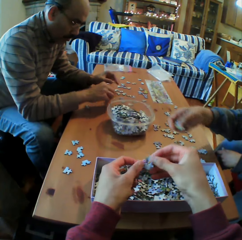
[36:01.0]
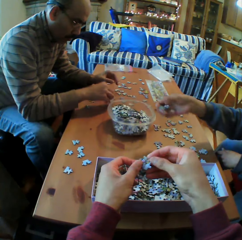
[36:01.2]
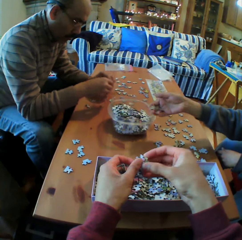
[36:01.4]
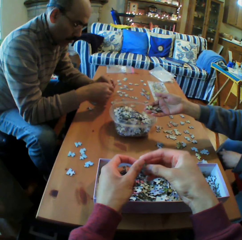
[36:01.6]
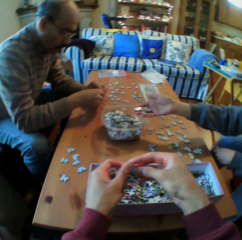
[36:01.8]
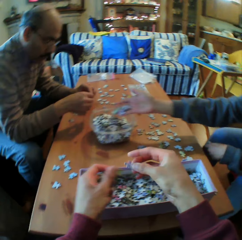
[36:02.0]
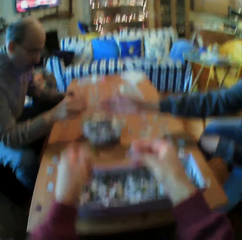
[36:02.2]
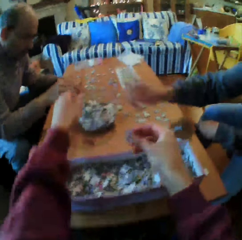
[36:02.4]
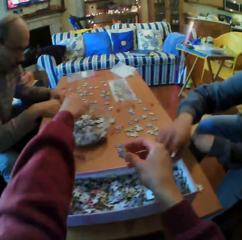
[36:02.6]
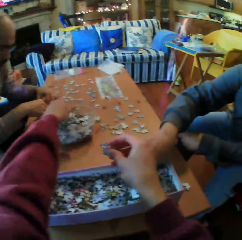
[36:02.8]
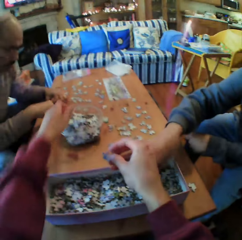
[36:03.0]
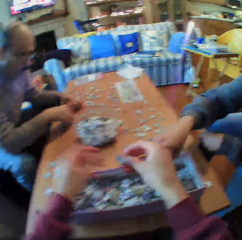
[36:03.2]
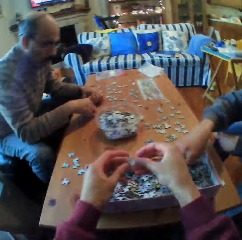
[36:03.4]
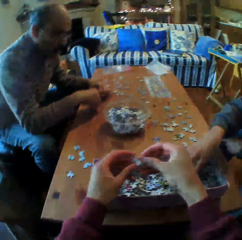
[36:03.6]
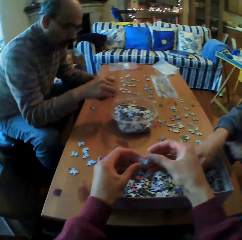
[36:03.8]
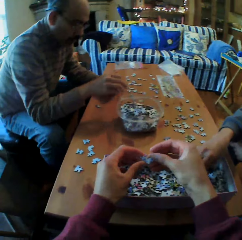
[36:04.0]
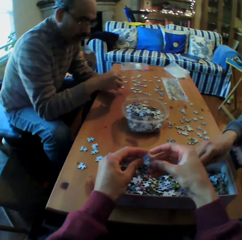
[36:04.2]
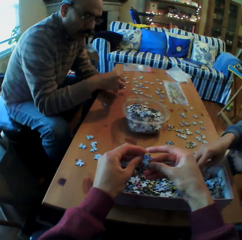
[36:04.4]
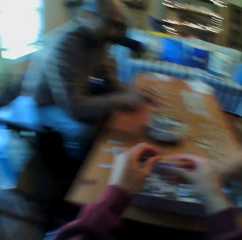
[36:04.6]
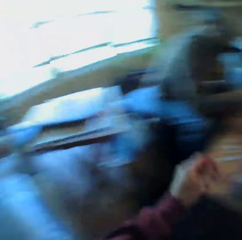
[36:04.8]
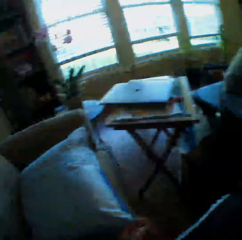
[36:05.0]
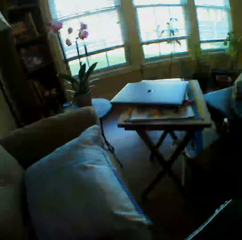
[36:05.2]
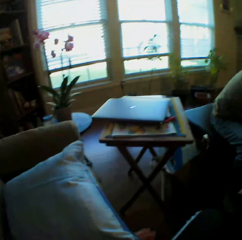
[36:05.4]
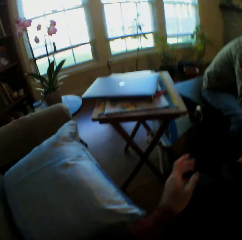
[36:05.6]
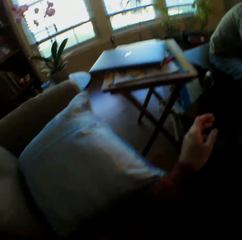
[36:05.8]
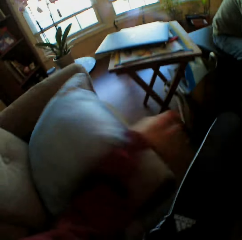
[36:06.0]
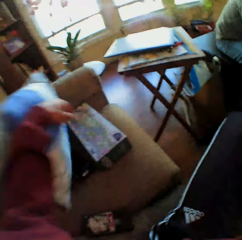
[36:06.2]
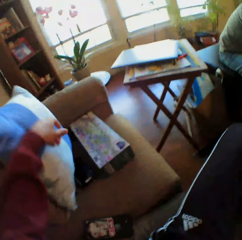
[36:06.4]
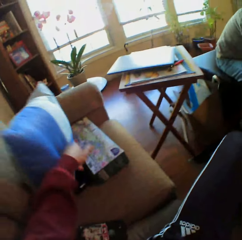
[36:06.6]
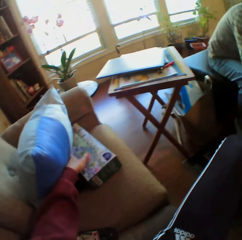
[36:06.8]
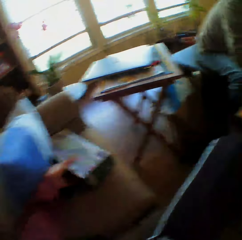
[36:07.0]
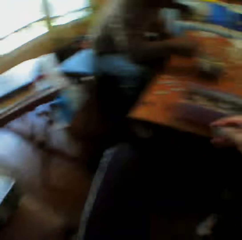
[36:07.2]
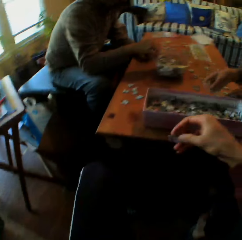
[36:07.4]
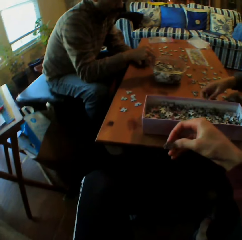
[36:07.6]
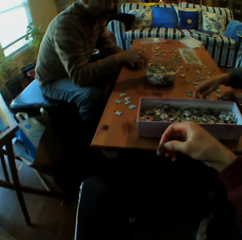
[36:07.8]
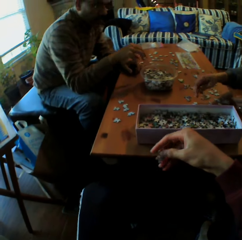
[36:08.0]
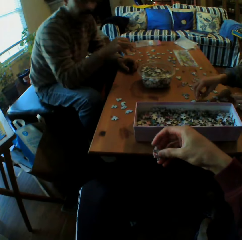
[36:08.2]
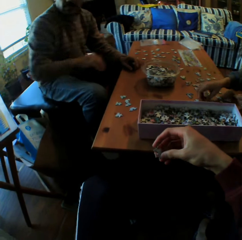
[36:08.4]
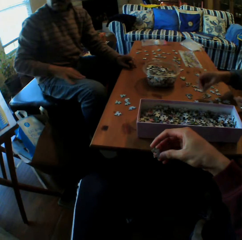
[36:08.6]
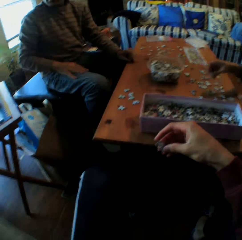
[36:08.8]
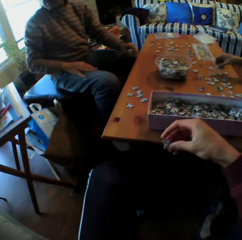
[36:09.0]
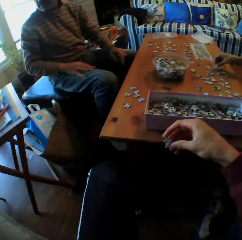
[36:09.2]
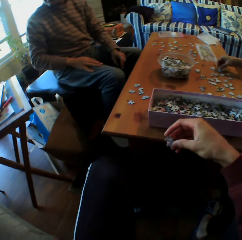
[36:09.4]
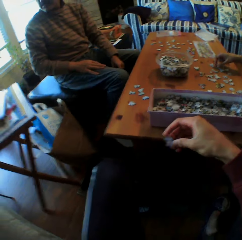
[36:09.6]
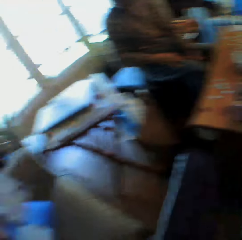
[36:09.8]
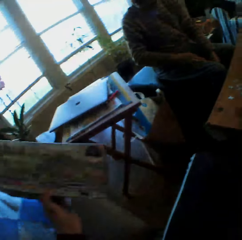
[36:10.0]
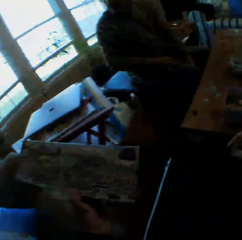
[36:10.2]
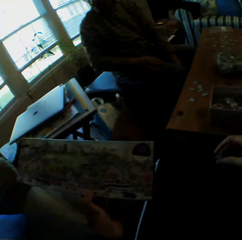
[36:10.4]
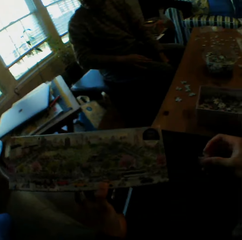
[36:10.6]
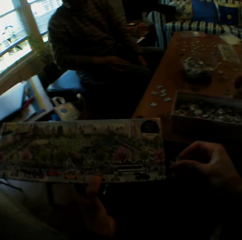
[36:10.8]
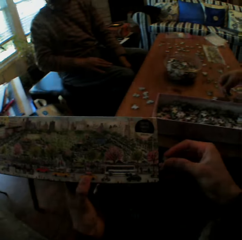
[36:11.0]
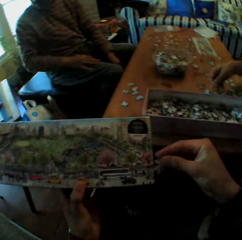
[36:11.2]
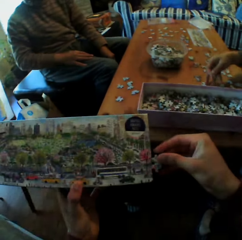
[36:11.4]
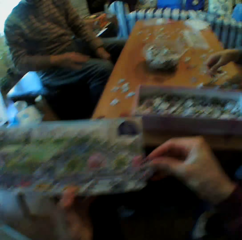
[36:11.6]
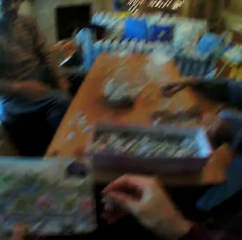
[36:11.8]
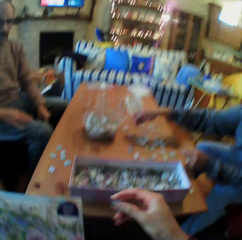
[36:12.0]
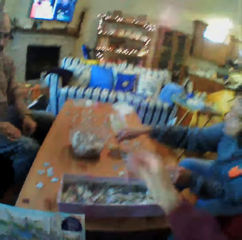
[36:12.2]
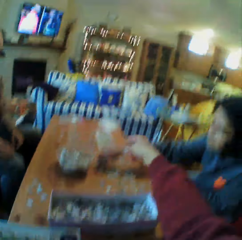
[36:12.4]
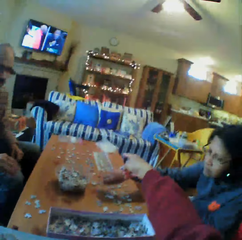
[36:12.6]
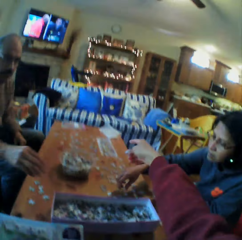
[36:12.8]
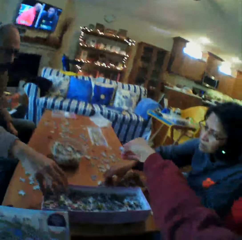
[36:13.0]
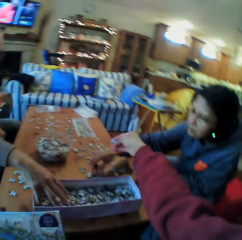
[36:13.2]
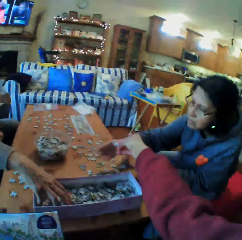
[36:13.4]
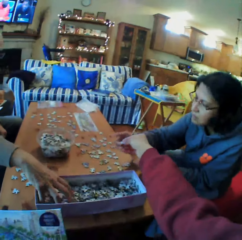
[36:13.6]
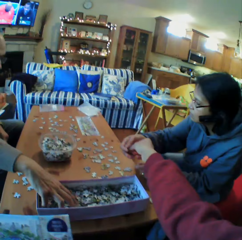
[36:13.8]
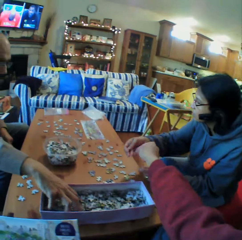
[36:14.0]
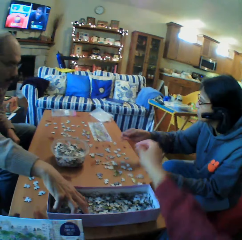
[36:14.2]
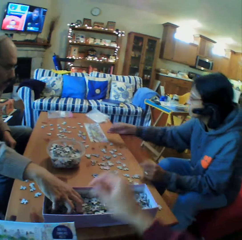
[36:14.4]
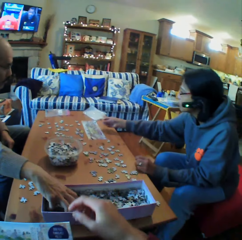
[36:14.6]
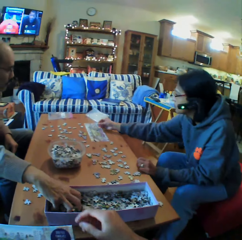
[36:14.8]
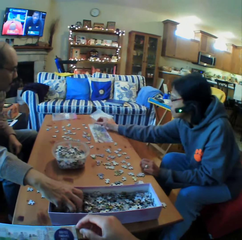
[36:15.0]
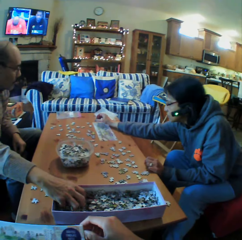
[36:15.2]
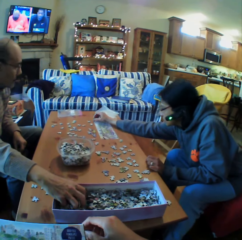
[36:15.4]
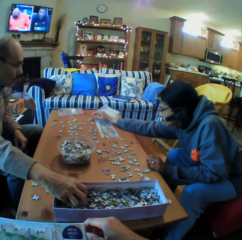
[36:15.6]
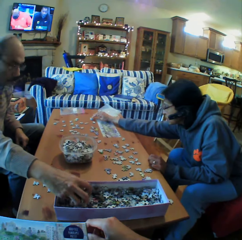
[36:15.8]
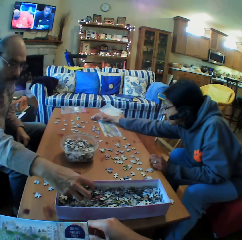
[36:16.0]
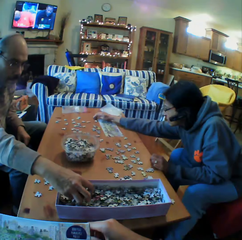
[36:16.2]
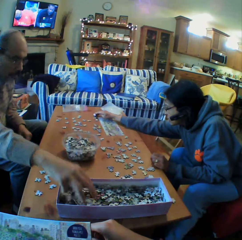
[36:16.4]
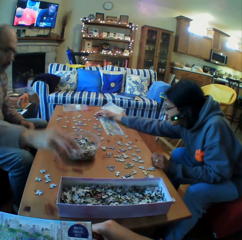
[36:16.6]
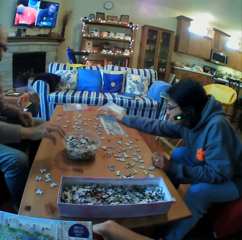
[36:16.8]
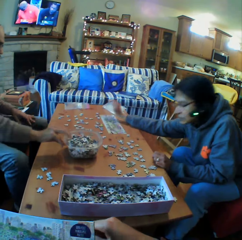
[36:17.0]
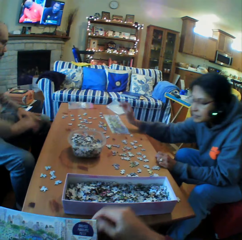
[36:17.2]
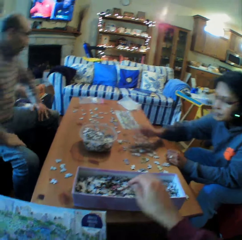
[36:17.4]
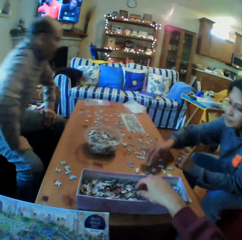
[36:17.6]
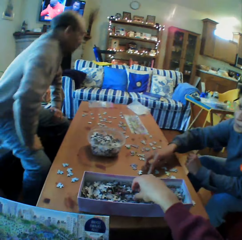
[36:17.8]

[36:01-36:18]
The camera wearer picks puzzle pieces. A person puts puzzle pieces in a container. The camera wearer puts the Jenga piece in the dish. He looks at the Jenga piece on his hands. He turns and looks around the room. He picks up the Jenga box. He looks at the Jenga piece. He looks at the box. He gives the person a puzzle. A man picks up the Jenga piece in the box. A woman puts the paper on the table.

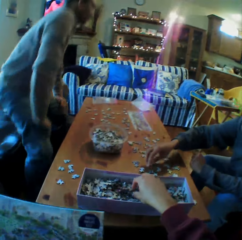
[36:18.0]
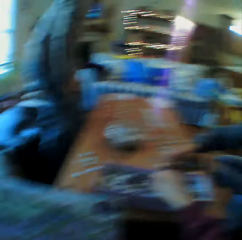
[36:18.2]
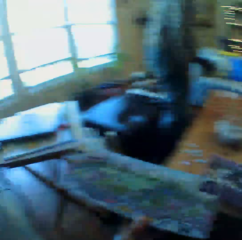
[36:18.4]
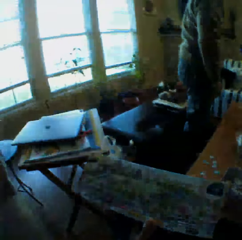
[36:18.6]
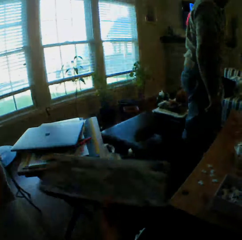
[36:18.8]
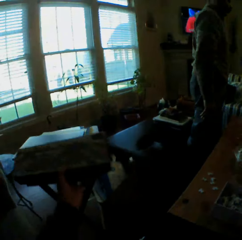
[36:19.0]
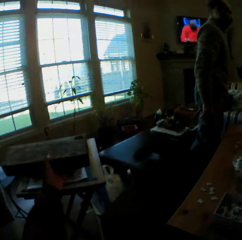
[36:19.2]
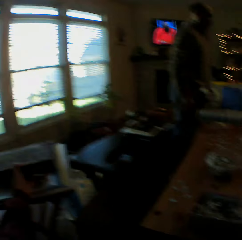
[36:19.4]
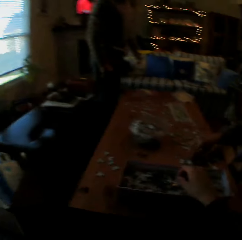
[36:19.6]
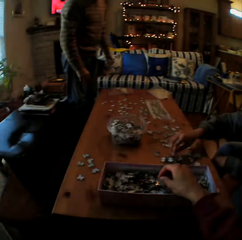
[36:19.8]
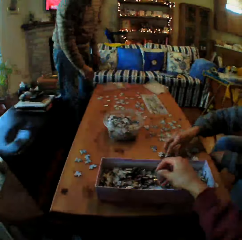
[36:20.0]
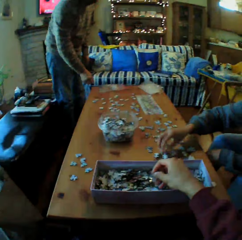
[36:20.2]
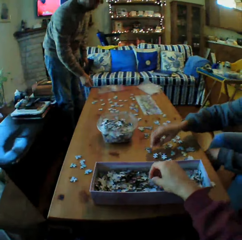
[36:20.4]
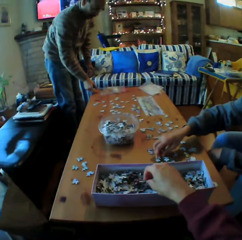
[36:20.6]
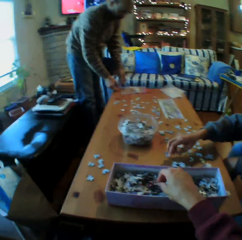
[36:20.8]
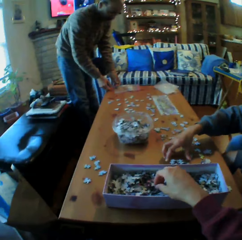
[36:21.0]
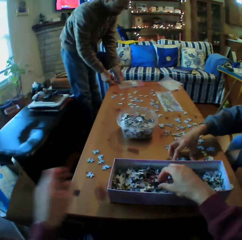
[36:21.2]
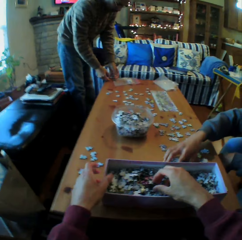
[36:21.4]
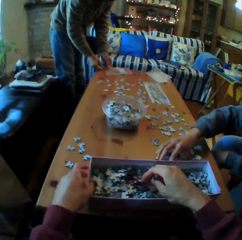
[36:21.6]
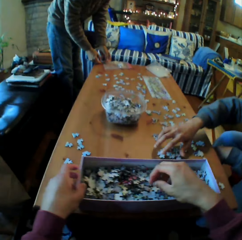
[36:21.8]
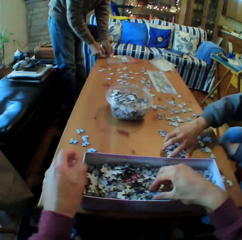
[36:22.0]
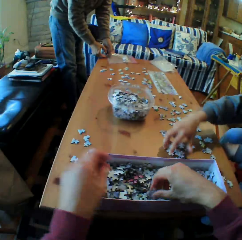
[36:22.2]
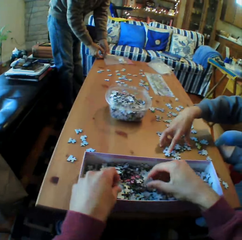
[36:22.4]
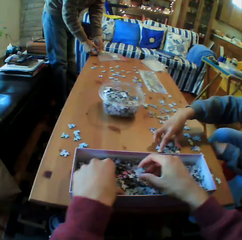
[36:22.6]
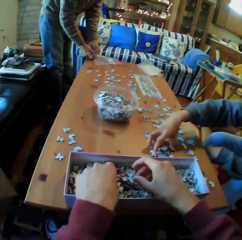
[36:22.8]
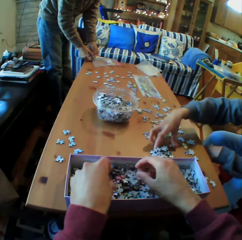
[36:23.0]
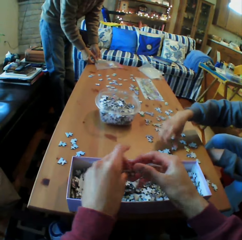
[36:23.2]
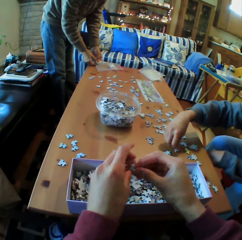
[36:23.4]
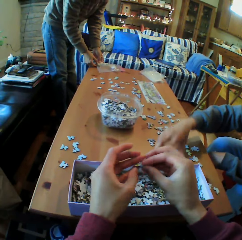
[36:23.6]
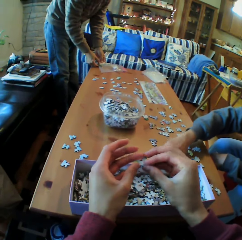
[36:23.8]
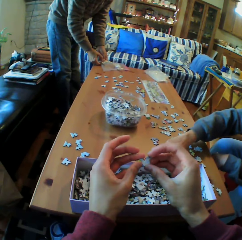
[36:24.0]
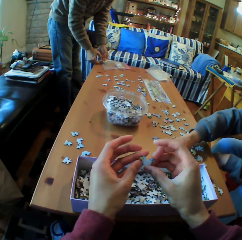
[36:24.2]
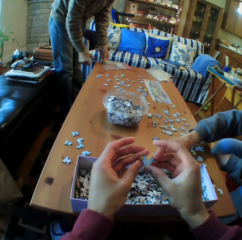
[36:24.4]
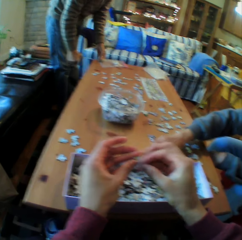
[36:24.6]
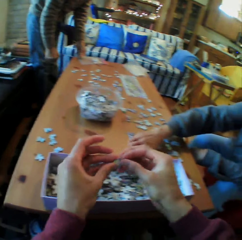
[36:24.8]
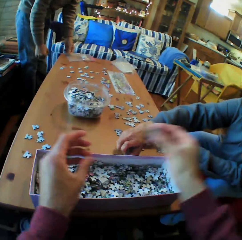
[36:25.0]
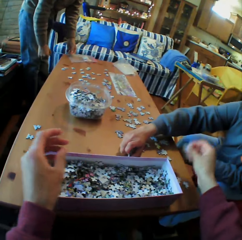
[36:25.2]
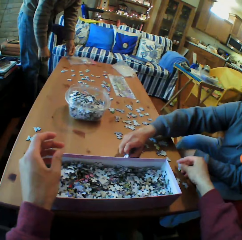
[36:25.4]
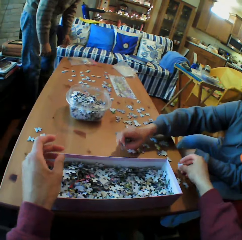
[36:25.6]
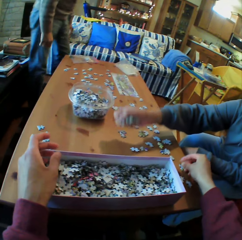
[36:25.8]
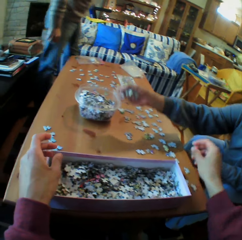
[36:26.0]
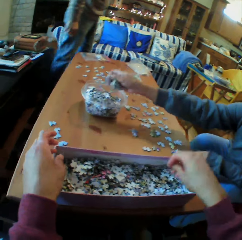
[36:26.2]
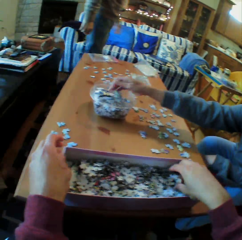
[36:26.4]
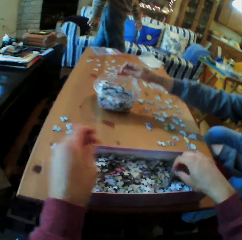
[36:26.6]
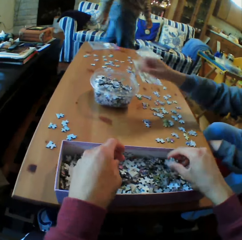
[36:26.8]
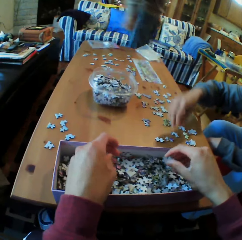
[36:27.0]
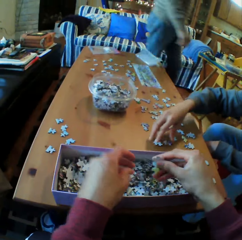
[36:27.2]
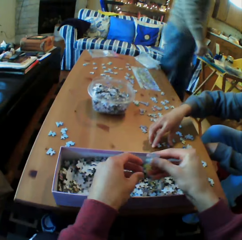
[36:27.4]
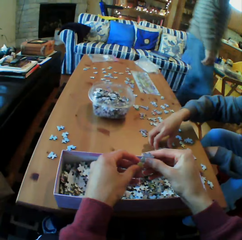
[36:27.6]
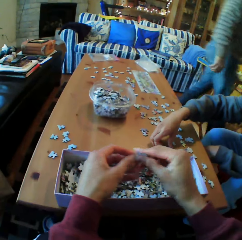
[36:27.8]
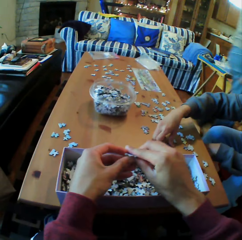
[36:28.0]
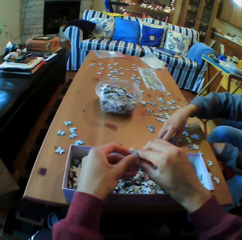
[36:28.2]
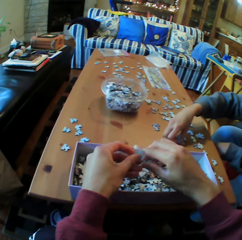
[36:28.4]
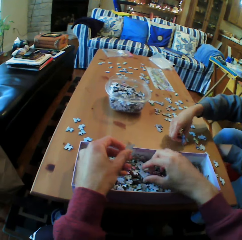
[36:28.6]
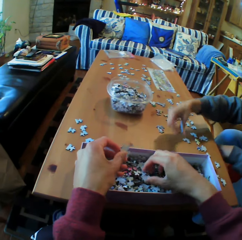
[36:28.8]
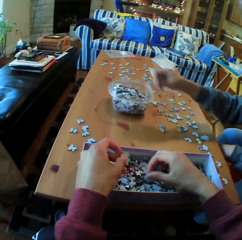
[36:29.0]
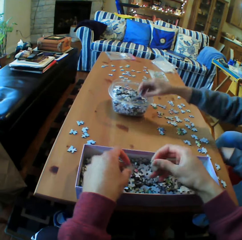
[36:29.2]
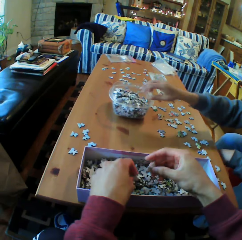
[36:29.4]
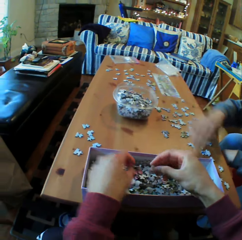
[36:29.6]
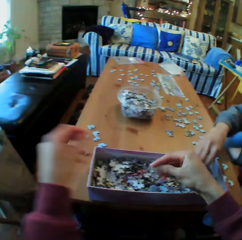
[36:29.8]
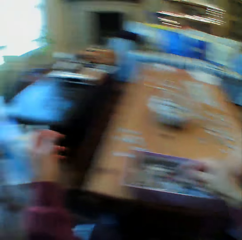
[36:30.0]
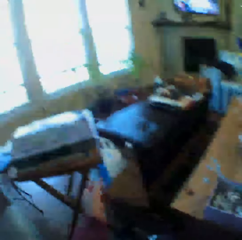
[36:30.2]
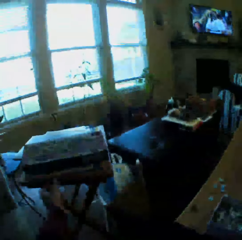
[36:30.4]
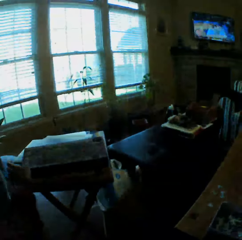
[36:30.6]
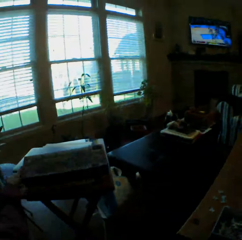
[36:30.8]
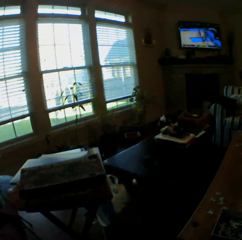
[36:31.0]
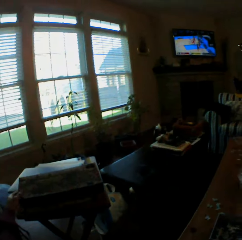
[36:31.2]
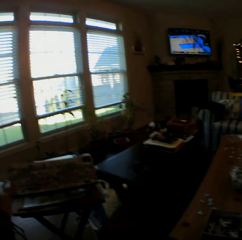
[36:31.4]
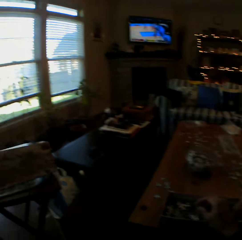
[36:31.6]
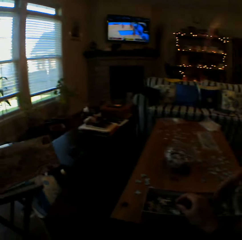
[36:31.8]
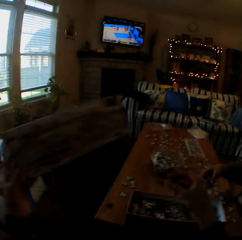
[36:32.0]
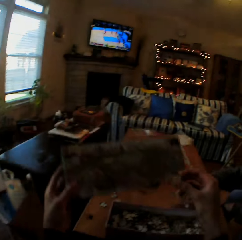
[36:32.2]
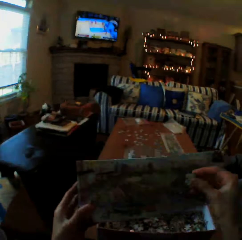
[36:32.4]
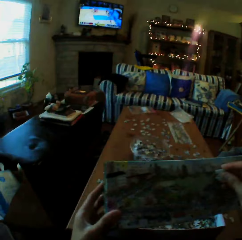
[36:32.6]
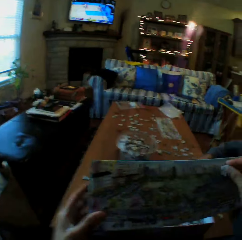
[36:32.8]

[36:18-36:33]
A man walks around the room. A person stands. The camera wearer walks. He puts the box down. He converses with a woman. The woman arranges the papers on the table. The camera wearer looks at the piece of paper on his hands. He puts the pieces of paper on the table. The woman puts the piece of paper in the dish. The woman puts the piece of paper in the dish again. The camera wearer converses with the woman.
